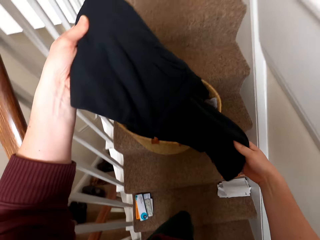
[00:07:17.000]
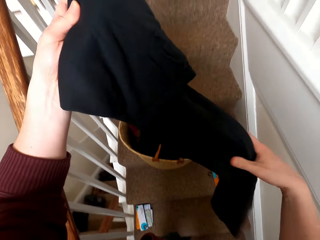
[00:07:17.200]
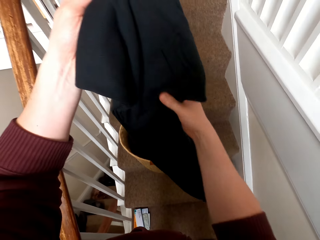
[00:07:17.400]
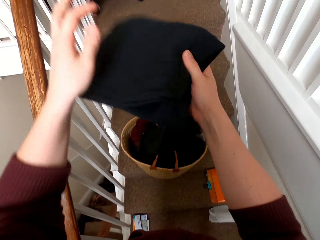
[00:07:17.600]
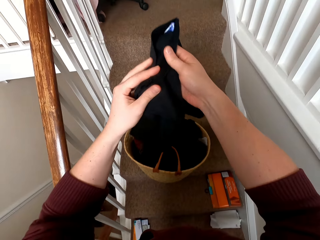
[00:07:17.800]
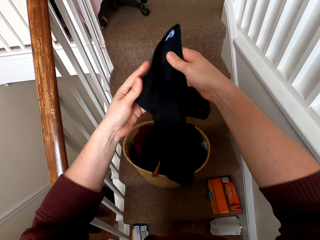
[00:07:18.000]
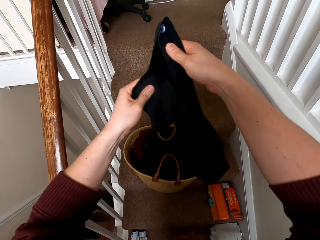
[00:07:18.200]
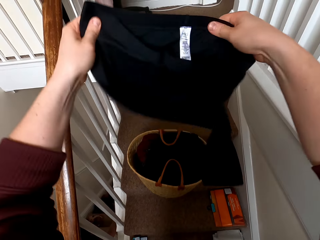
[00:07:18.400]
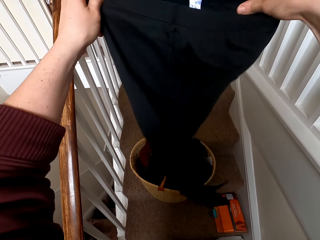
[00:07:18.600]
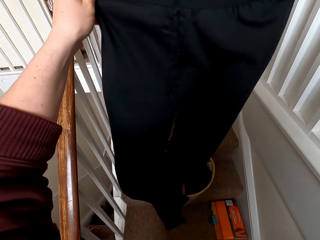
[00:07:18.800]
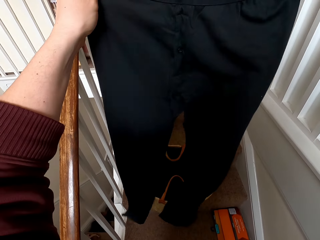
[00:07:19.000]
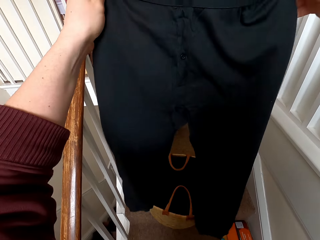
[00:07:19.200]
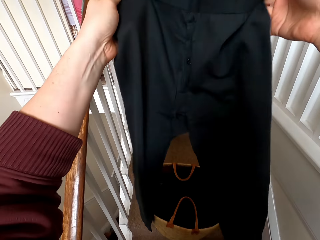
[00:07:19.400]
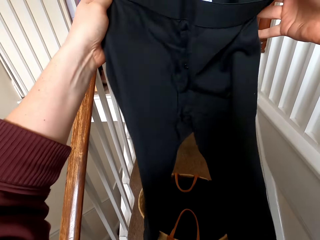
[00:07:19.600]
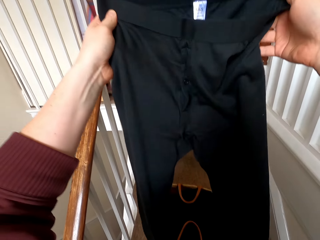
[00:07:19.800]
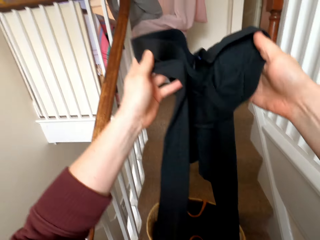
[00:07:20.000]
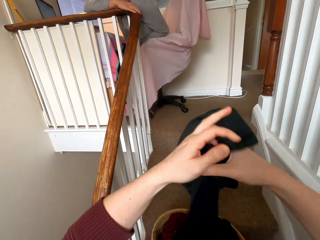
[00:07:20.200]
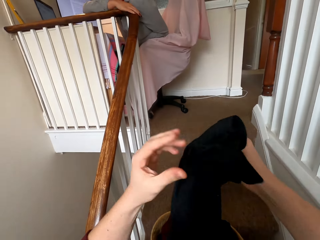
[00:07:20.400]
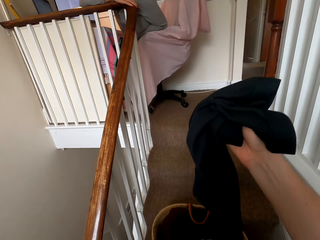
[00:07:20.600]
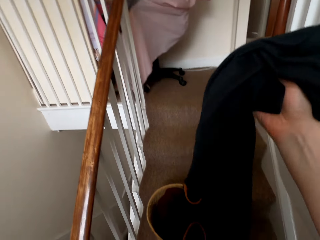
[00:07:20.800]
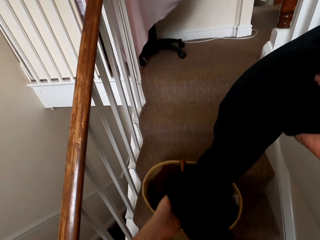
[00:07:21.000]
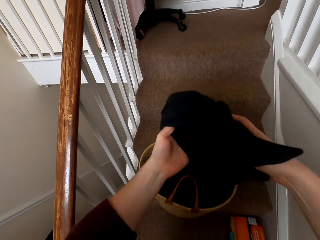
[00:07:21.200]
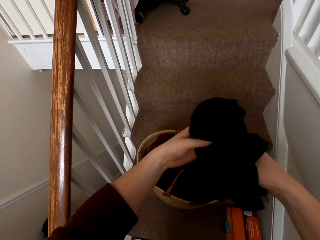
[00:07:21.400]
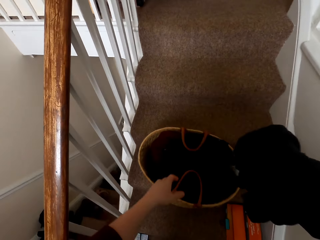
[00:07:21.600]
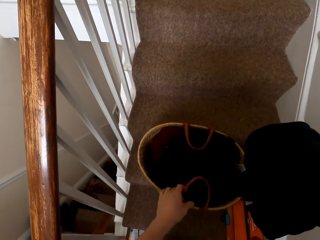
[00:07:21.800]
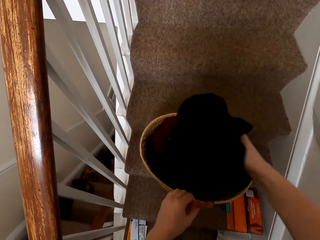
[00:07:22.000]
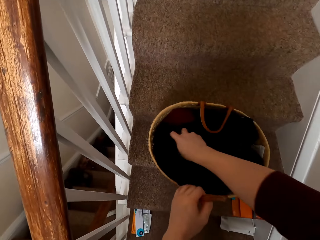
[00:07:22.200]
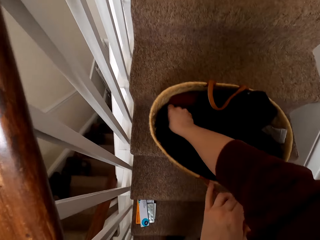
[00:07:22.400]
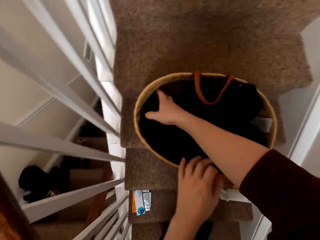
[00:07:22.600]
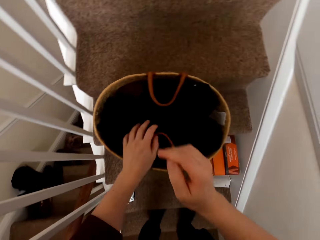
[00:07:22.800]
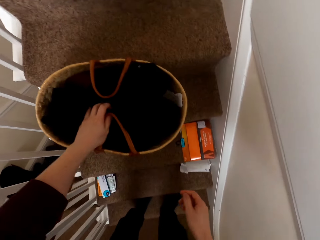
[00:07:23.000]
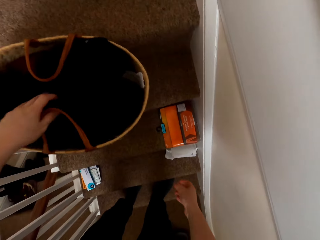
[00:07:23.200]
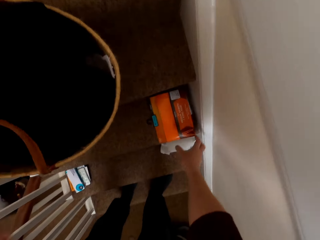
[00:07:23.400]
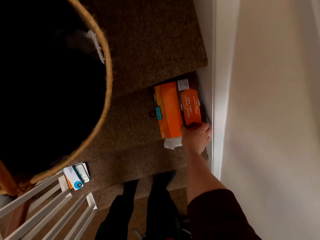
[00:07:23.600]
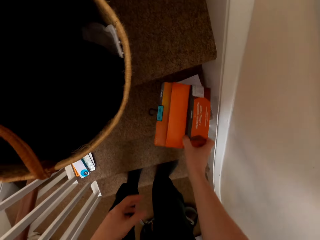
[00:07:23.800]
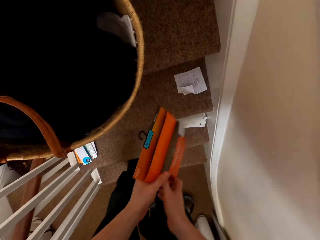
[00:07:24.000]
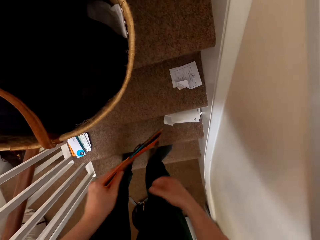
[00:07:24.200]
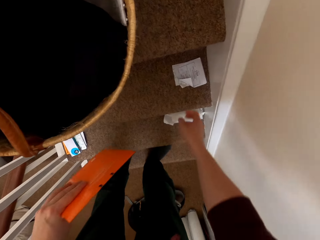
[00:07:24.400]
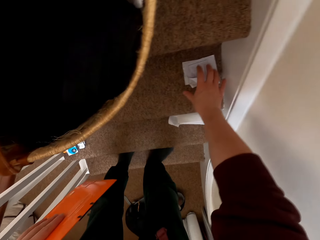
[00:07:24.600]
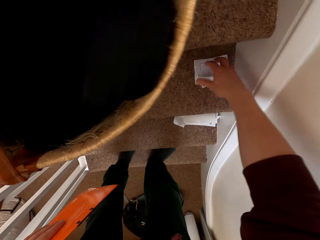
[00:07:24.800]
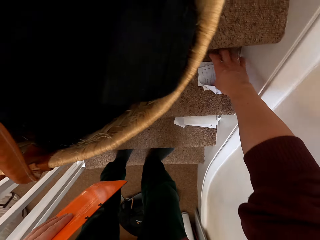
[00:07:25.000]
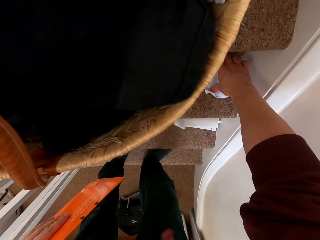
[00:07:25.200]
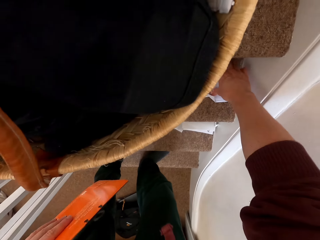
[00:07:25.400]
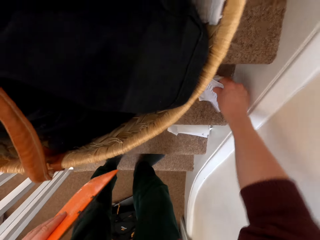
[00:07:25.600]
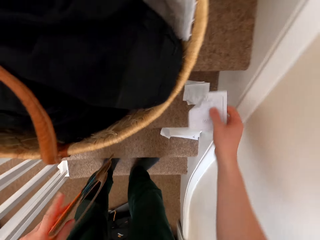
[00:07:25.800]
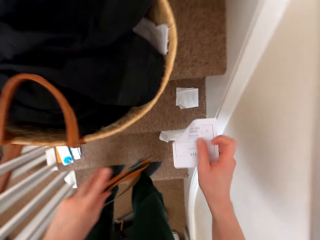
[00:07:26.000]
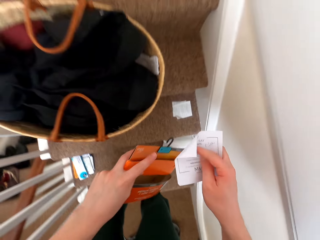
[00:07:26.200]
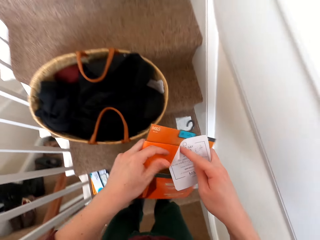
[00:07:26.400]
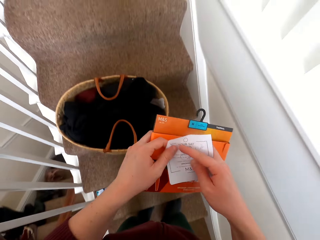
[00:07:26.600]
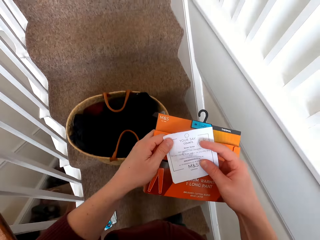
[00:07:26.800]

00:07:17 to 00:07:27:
The camera wearer unfolds the cloth. They fold the clothes. They put the clothes in the basket. They take the packet. They take the receipts from the stairs.

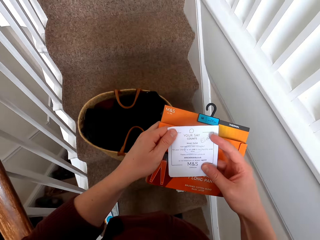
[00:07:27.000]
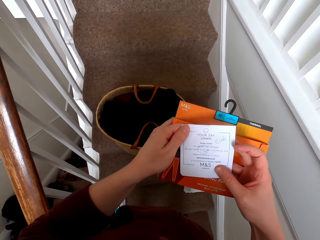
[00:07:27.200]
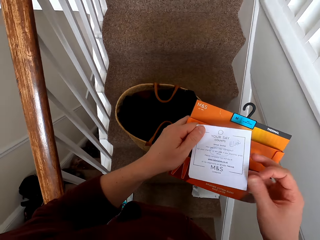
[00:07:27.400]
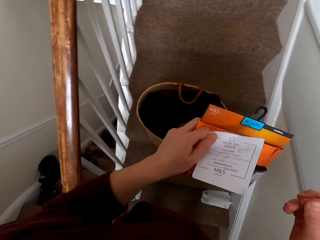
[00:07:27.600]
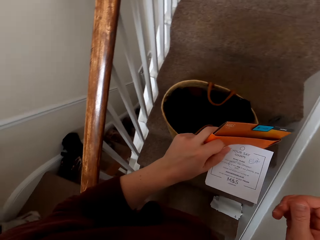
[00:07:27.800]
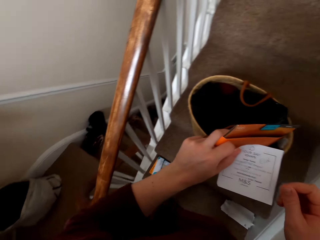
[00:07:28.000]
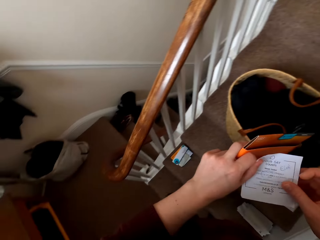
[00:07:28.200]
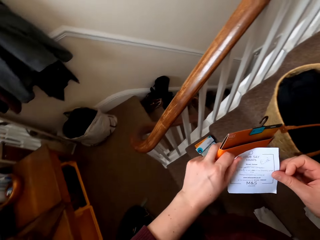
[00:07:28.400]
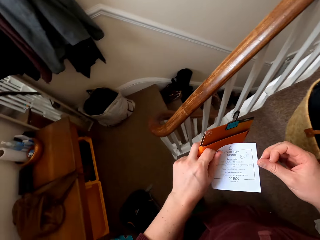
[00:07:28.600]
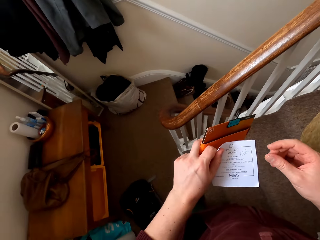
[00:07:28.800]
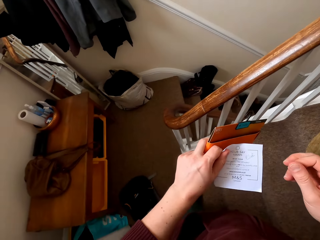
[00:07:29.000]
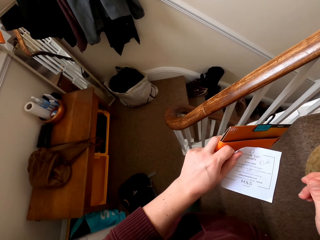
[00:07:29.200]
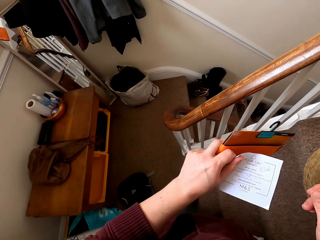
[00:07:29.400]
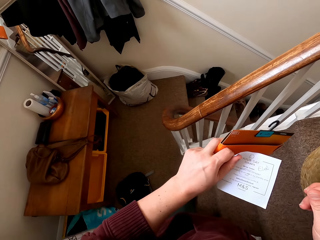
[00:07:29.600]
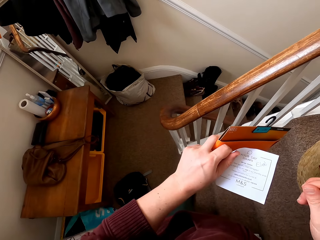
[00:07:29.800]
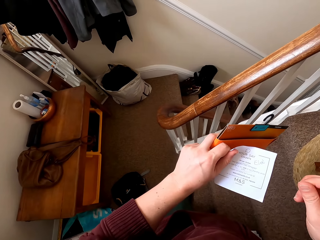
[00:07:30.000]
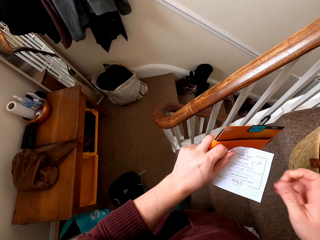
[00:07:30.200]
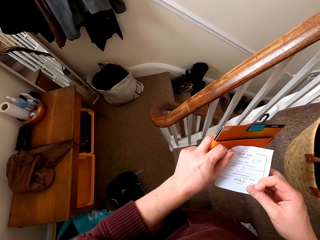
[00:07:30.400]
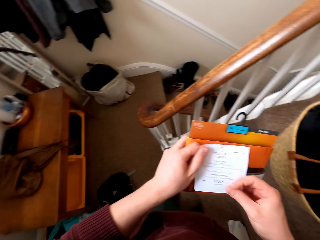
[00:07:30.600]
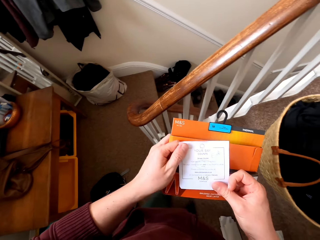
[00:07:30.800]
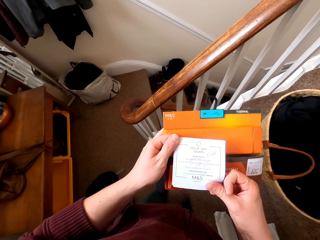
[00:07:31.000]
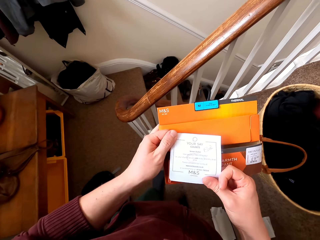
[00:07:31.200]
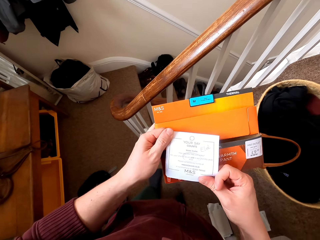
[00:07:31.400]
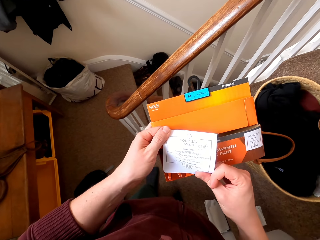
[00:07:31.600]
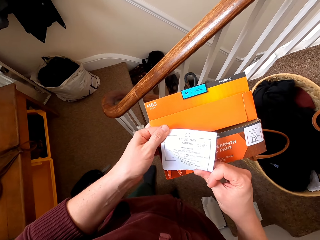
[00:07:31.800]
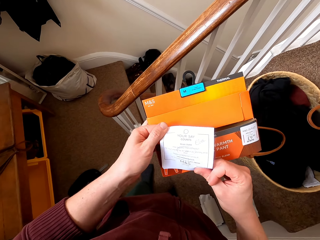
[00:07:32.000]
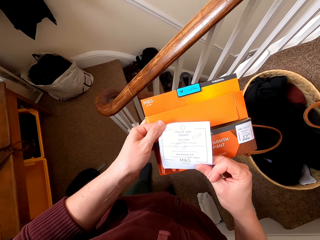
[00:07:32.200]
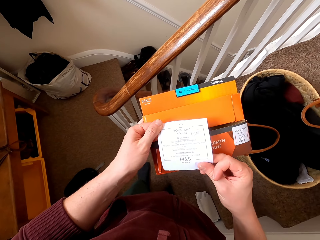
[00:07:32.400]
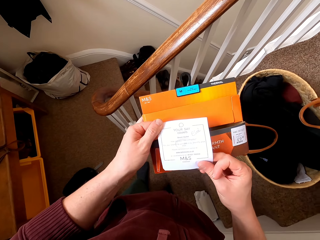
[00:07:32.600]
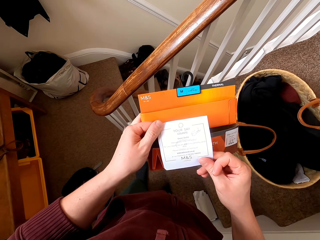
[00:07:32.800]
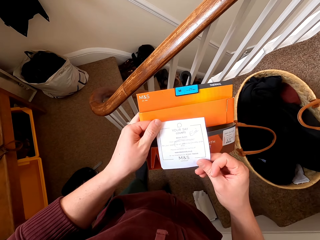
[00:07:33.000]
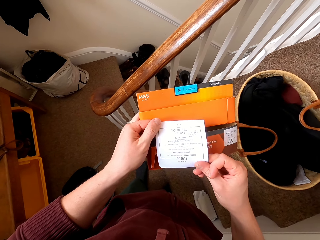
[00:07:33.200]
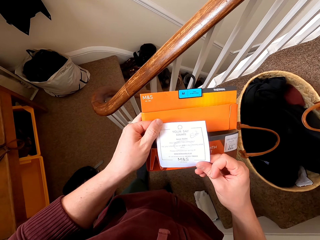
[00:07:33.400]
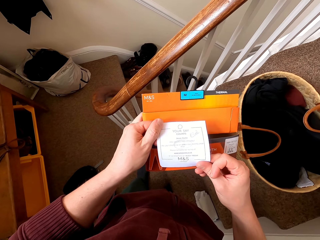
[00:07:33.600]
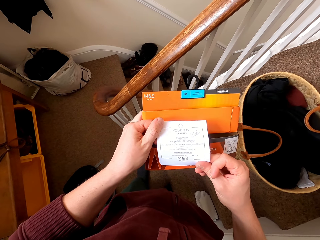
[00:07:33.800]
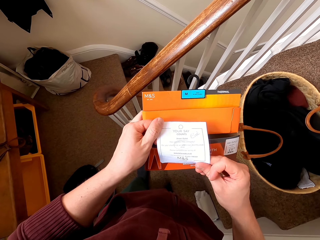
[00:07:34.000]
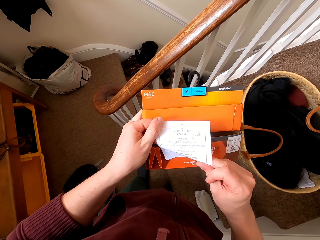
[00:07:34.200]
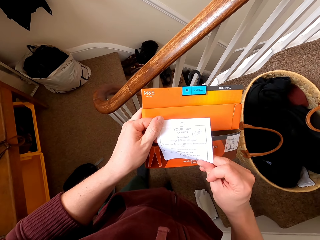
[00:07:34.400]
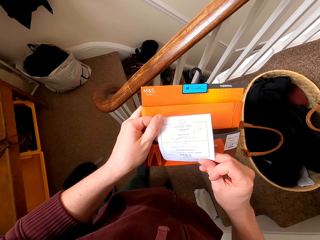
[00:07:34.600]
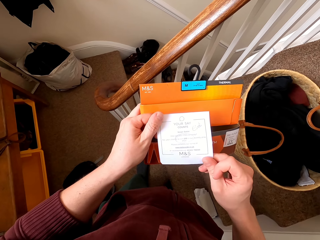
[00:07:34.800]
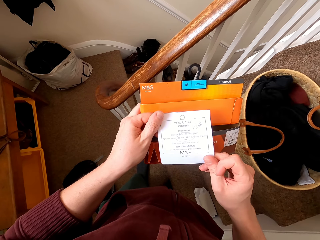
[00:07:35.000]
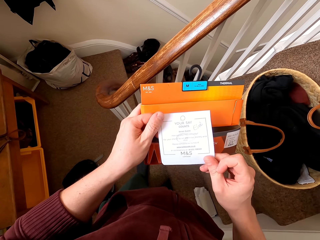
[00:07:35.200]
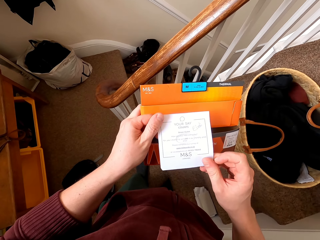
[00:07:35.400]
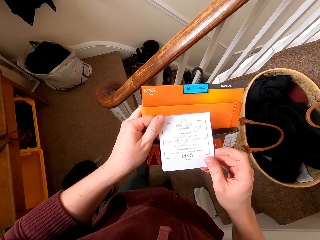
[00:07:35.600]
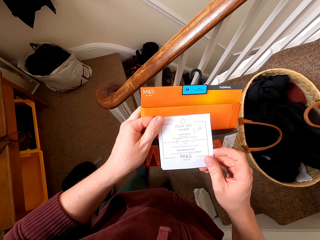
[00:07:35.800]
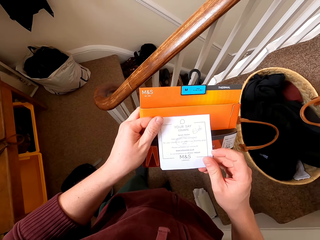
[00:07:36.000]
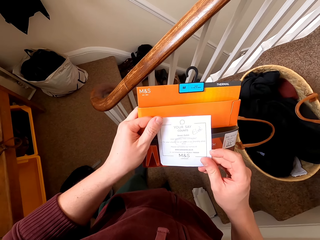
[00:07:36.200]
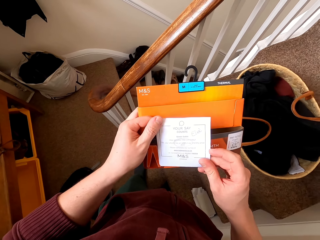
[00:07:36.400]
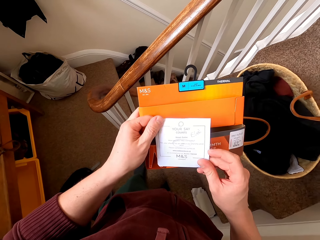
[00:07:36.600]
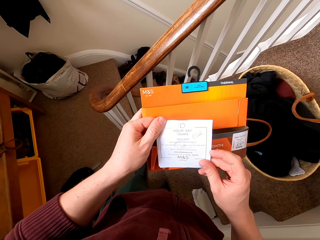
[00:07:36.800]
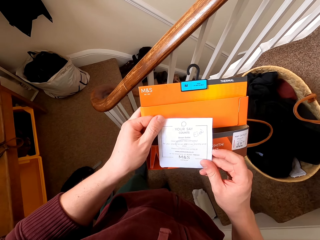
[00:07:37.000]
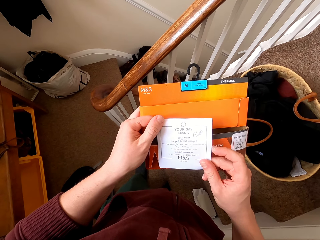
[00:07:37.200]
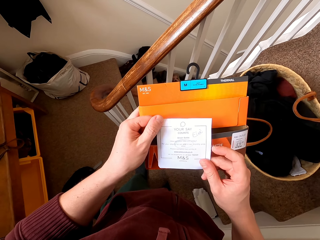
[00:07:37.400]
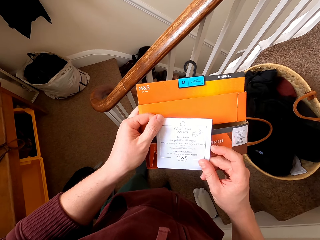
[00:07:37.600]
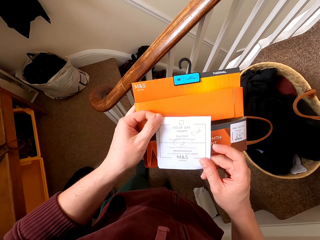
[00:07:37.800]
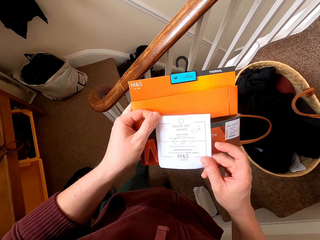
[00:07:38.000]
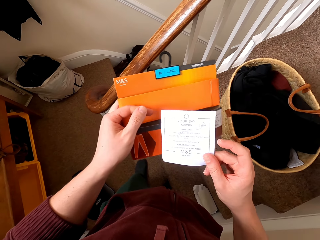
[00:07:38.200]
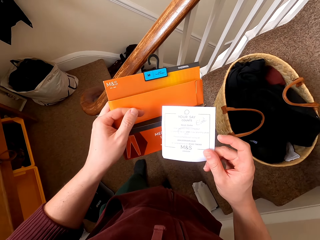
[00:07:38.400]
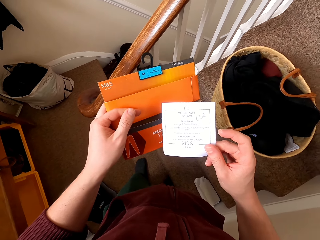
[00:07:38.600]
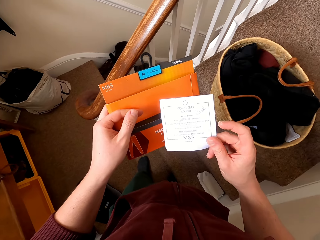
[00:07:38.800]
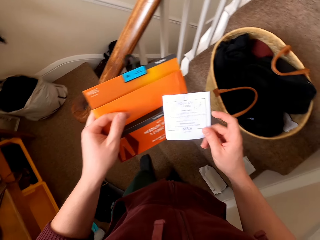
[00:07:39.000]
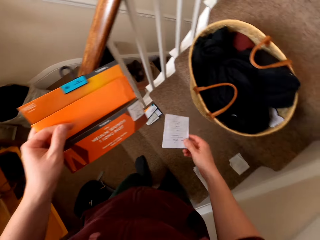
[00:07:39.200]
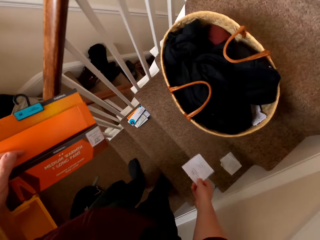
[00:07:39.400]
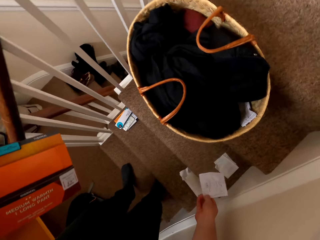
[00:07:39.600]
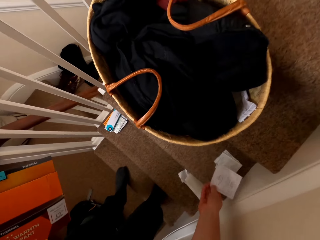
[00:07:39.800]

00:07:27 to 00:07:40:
The camera wearer checks the receipts. They remove one hand from the receipt. They turn around. They hold the receipt with both hands. They talk. They look at the receipt.
